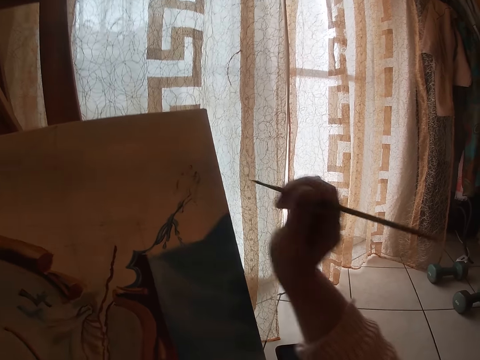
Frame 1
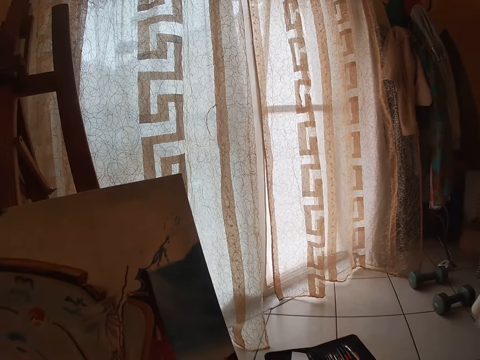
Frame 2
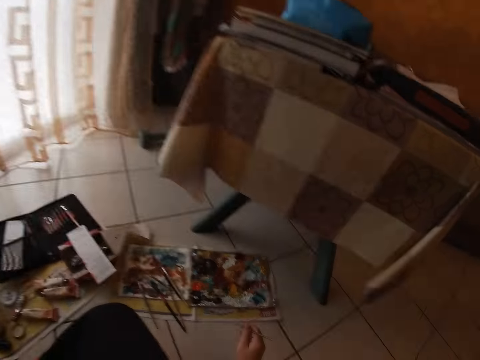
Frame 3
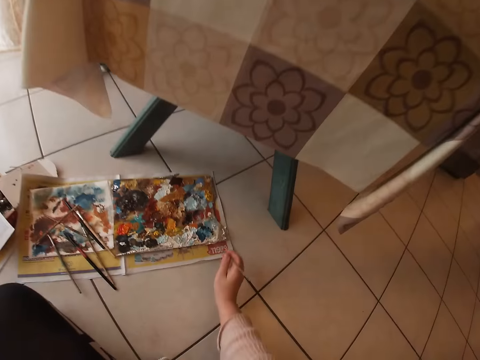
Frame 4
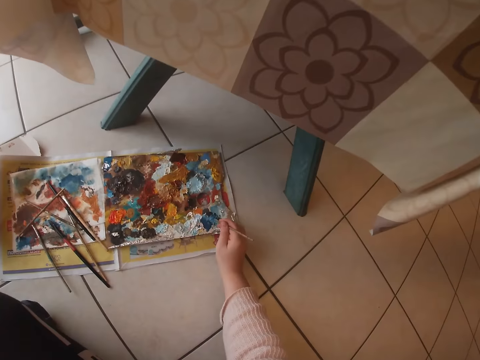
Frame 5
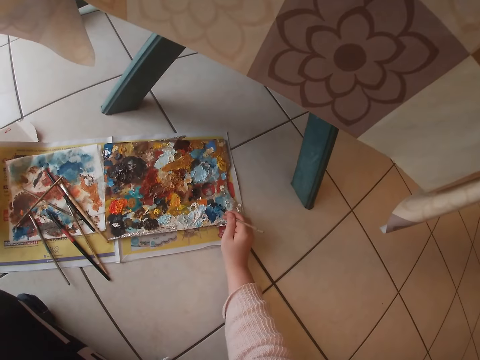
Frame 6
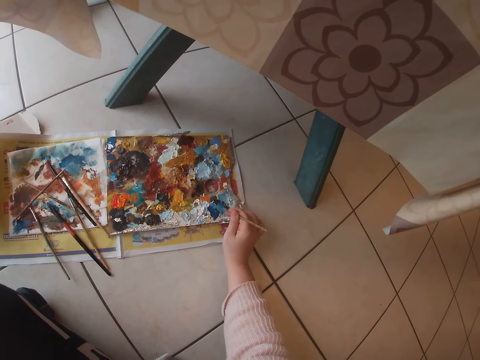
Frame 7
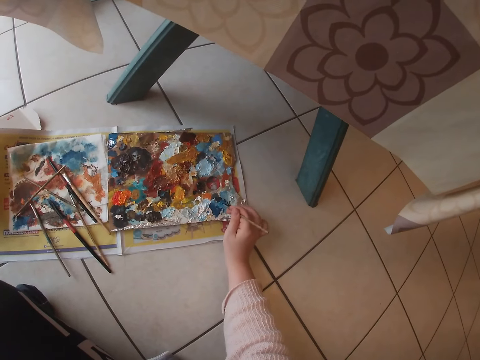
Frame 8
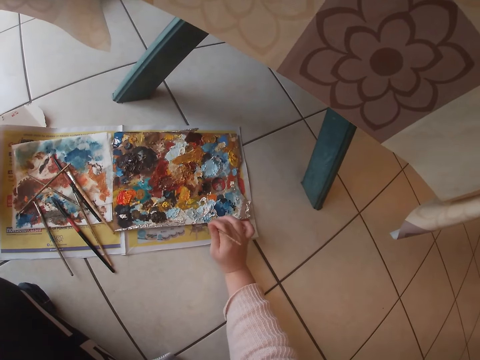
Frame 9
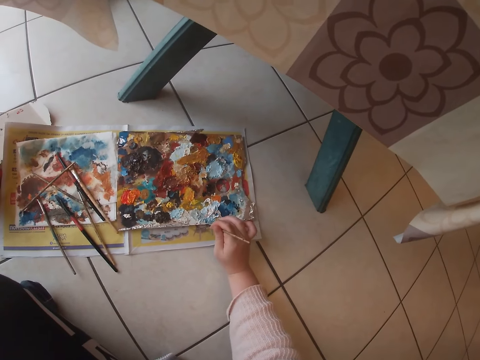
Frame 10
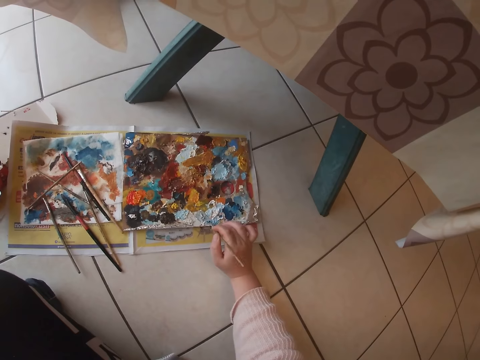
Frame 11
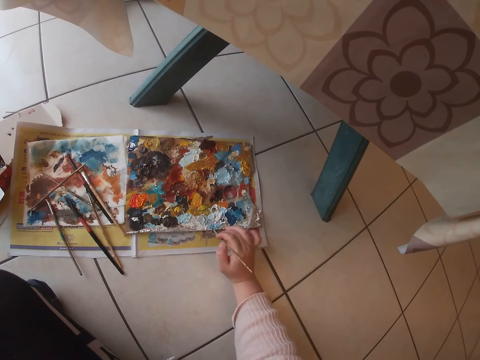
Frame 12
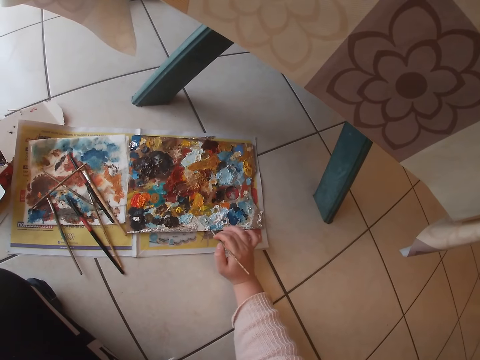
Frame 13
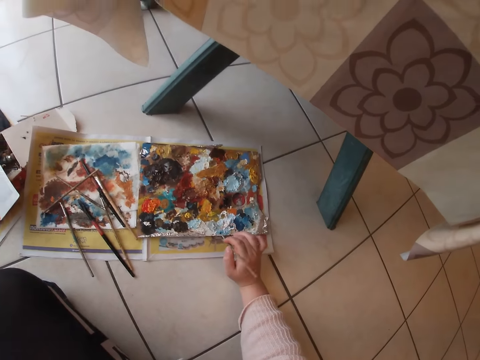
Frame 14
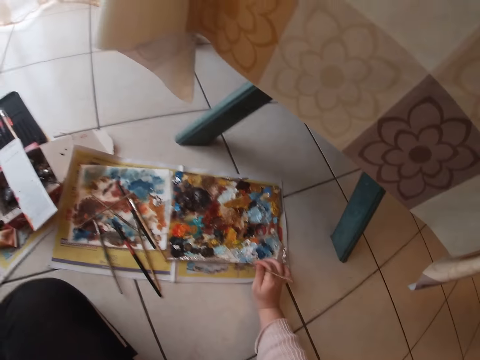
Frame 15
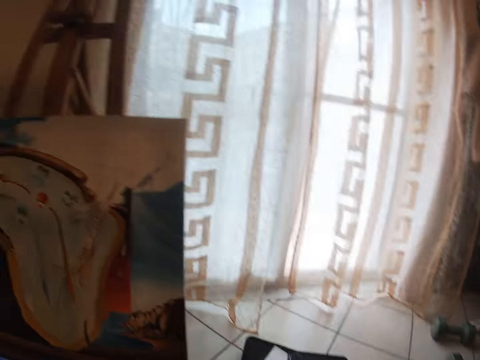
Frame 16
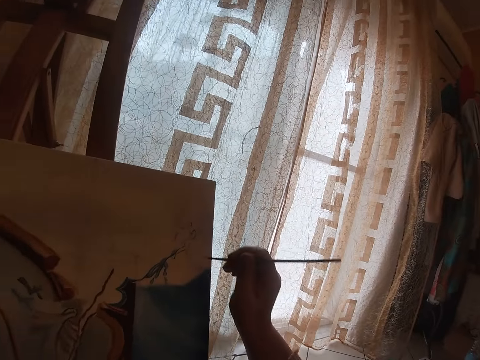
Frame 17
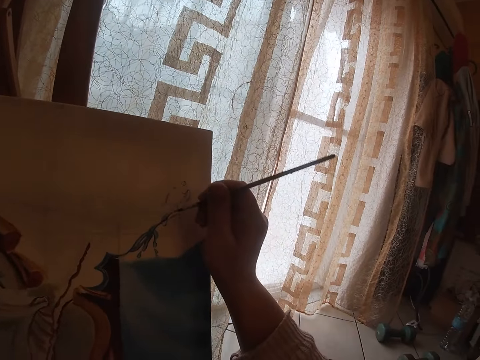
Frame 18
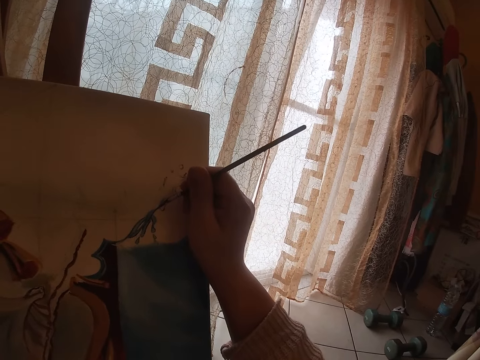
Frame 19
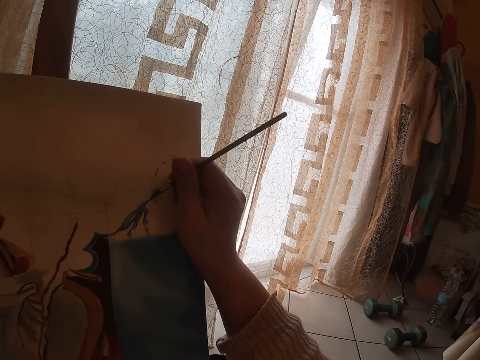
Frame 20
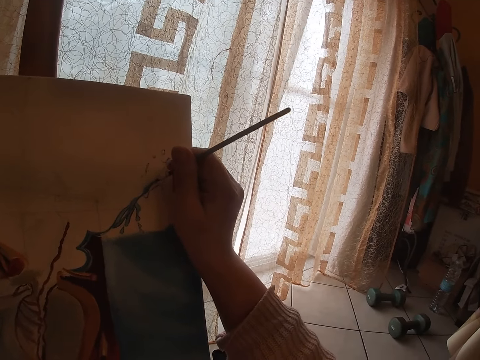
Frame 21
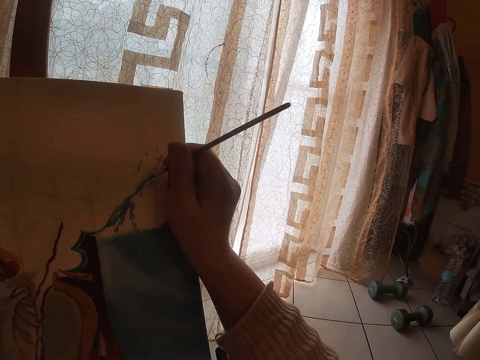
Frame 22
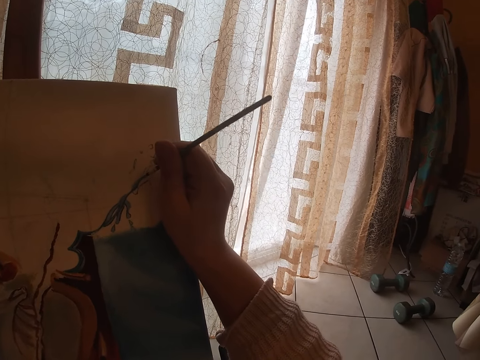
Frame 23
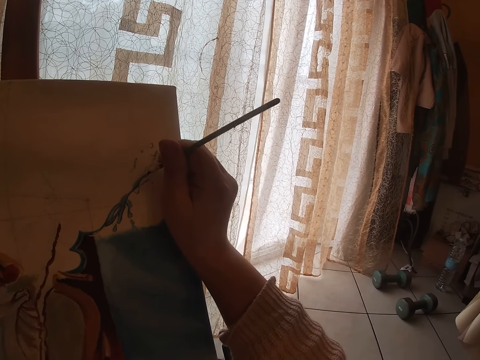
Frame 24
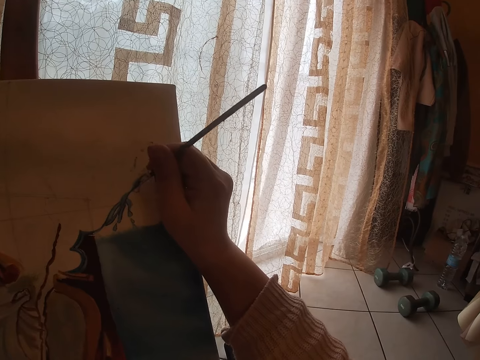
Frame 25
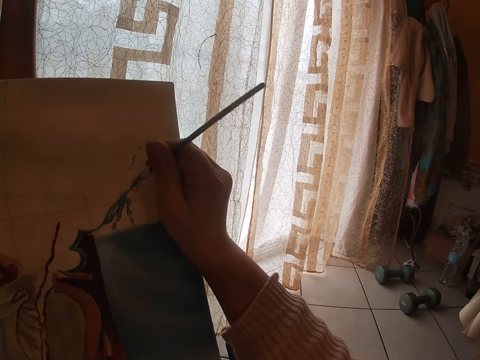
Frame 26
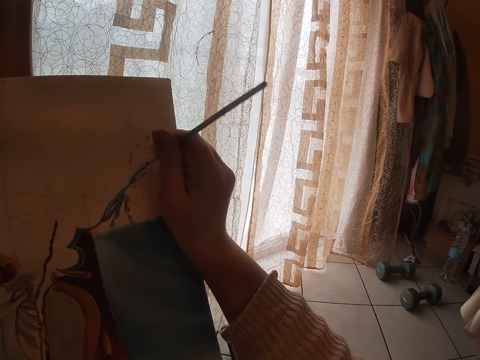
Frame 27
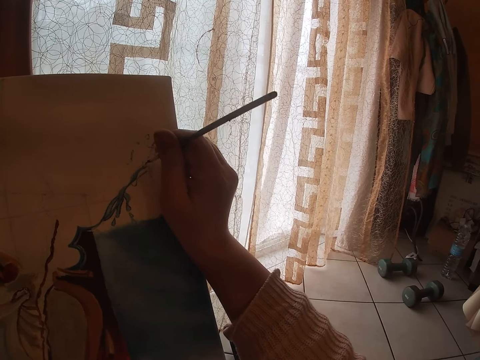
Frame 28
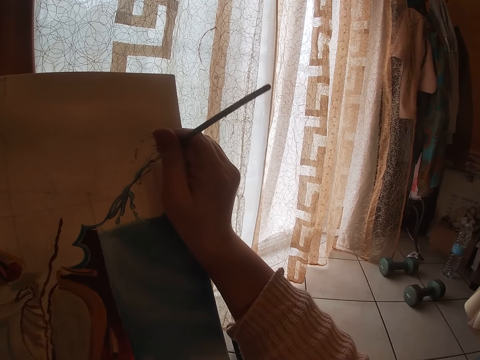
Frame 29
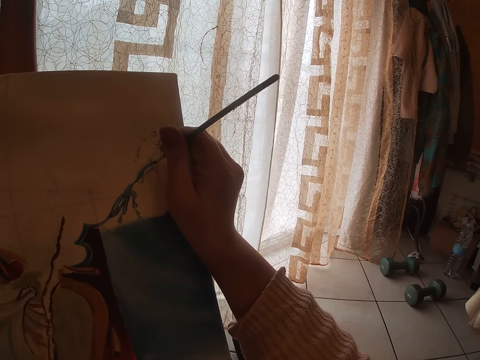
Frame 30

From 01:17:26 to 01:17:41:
The camera wearer dabs the paint into the palette. They paint on the canvas.

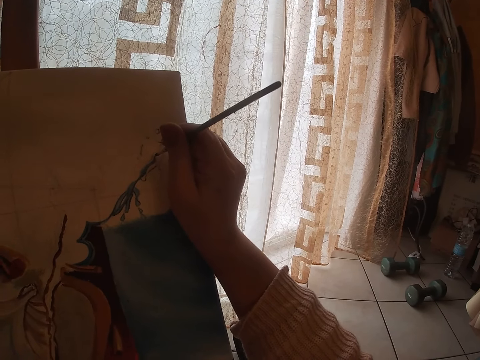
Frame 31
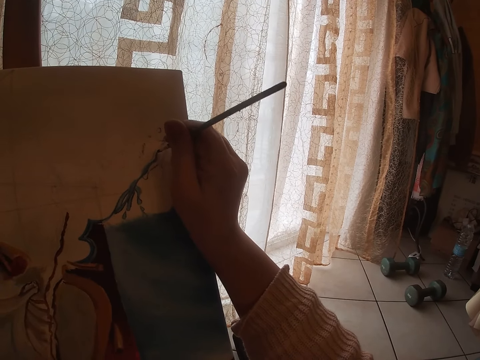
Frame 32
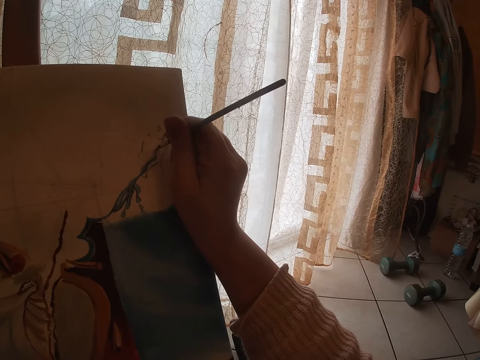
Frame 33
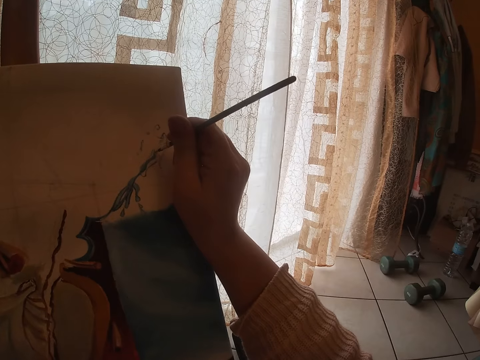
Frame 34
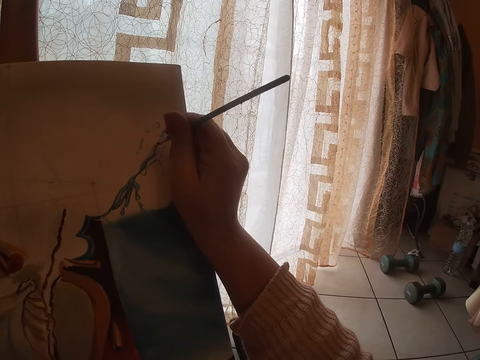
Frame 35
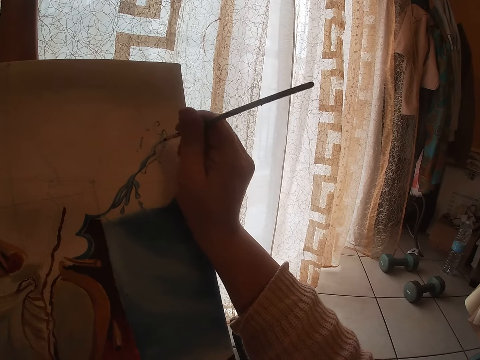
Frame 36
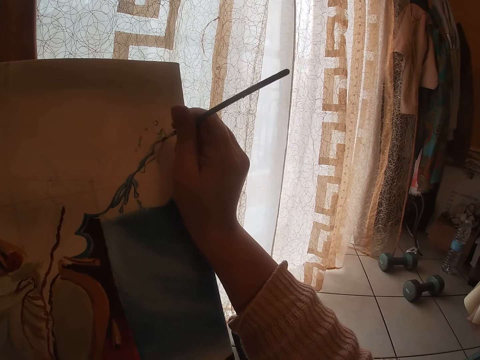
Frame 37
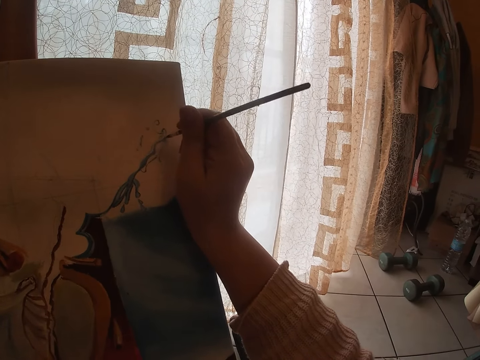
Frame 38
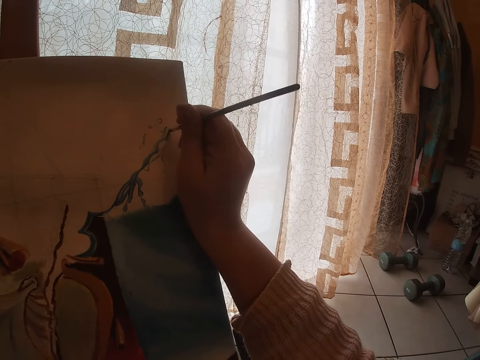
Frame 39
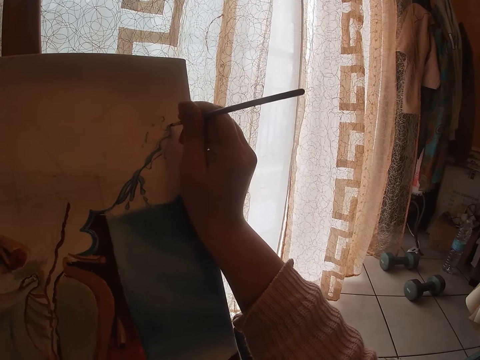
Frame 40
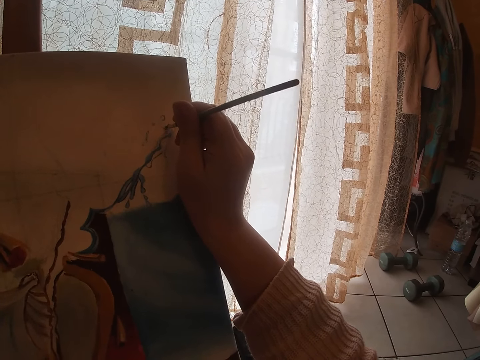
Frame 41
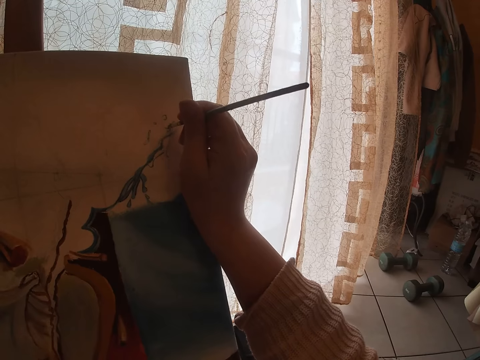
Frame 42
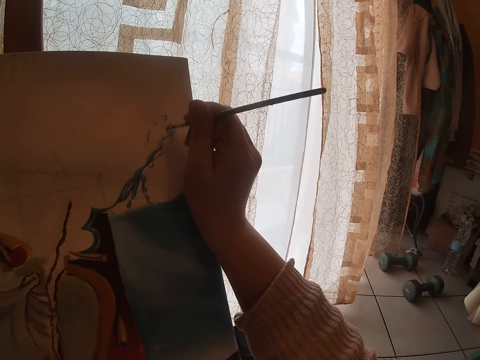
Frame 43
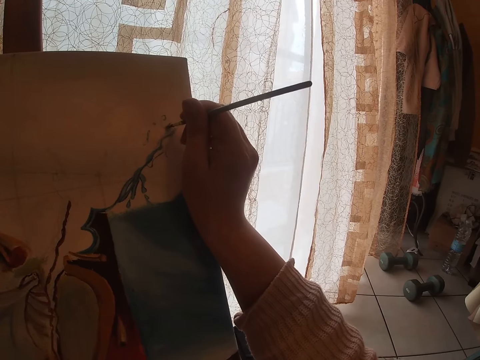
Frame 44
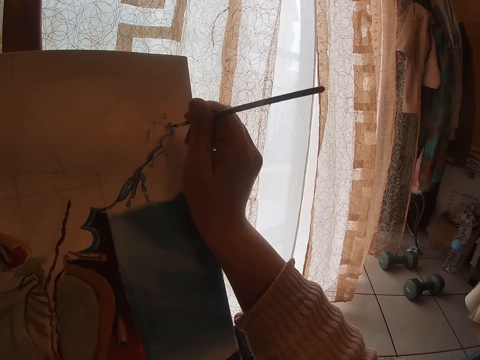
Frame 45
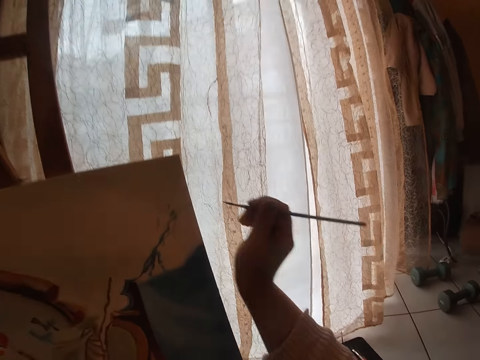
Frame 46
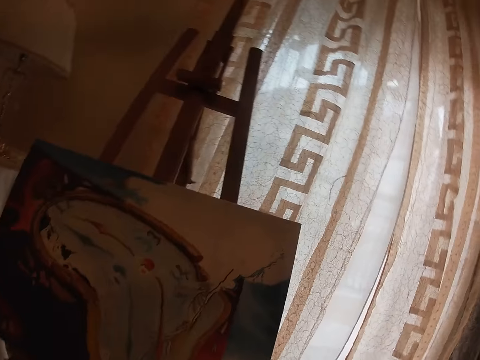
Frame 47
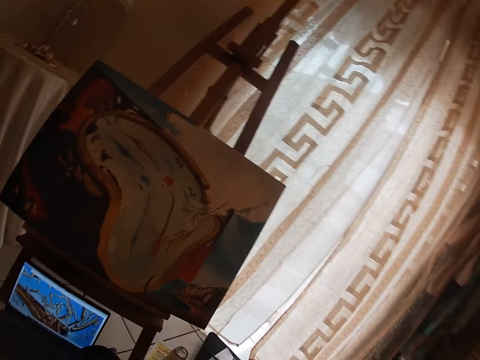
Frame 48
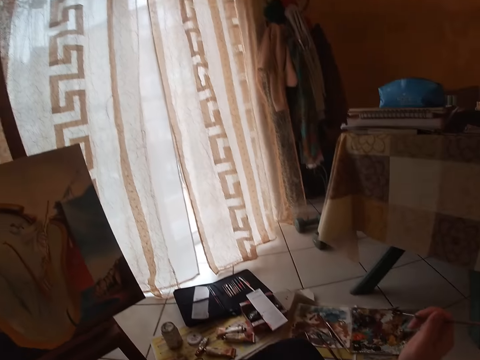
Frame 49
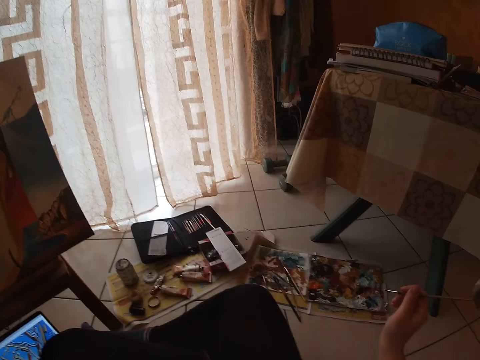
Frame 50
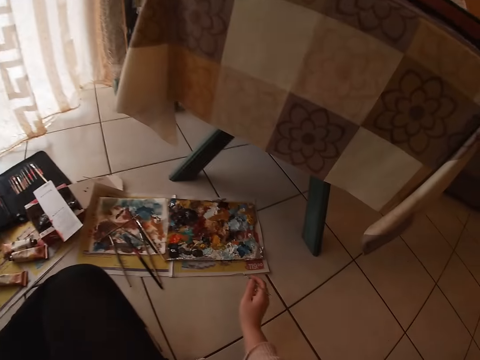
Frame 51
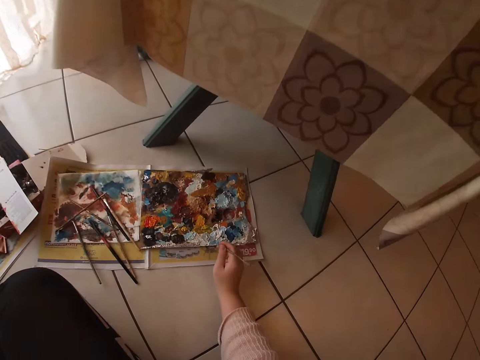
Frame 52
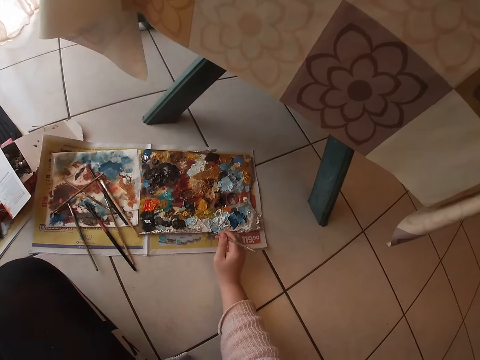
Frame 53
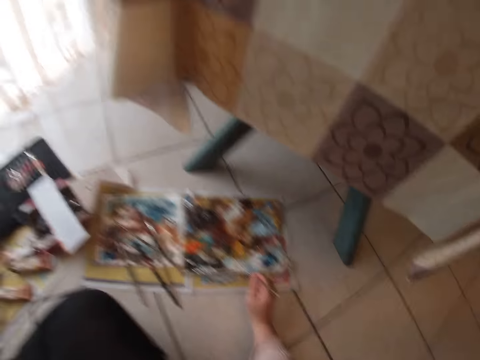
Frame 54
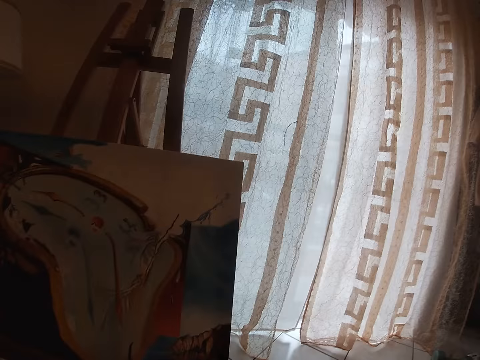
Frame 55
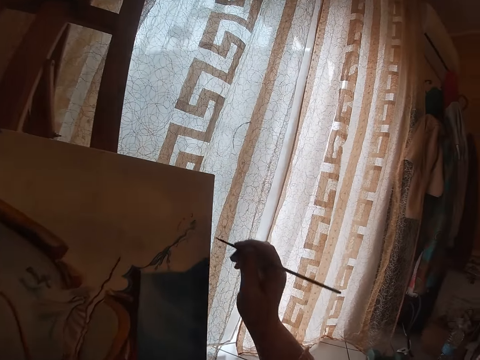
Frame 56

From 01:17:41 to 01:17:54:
The camera wearer dabs the paint into the palette.
